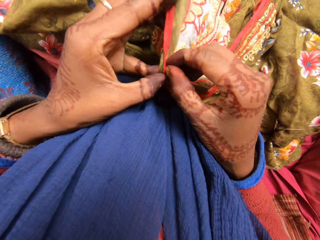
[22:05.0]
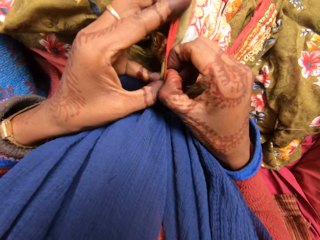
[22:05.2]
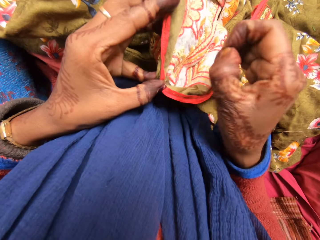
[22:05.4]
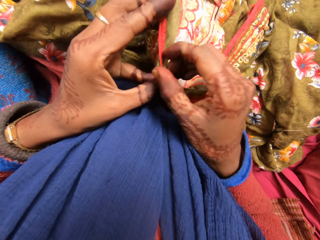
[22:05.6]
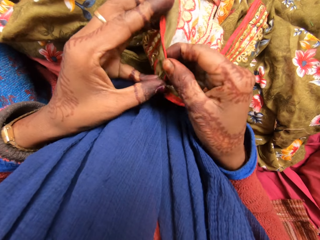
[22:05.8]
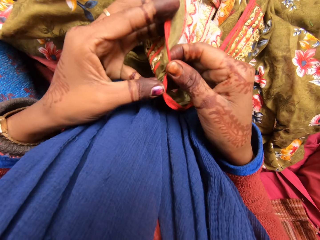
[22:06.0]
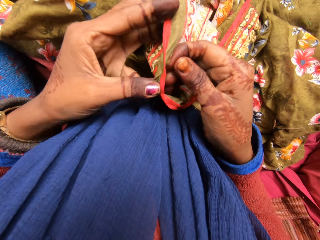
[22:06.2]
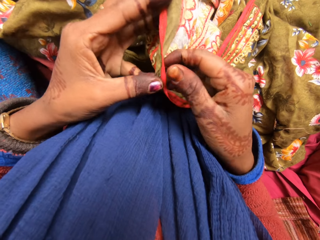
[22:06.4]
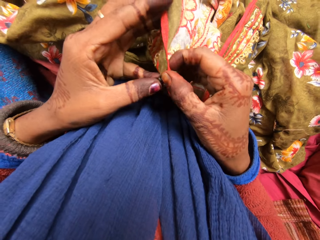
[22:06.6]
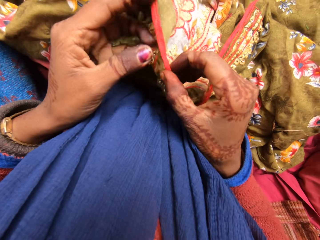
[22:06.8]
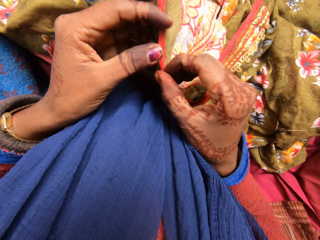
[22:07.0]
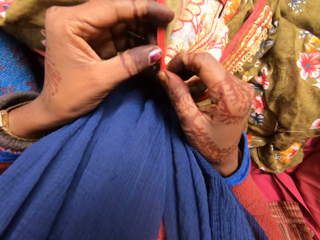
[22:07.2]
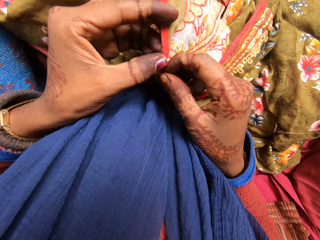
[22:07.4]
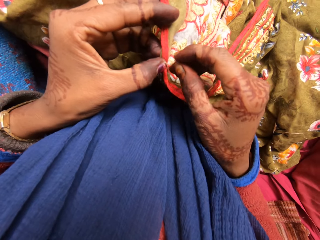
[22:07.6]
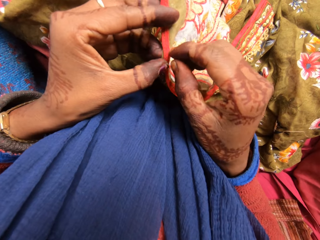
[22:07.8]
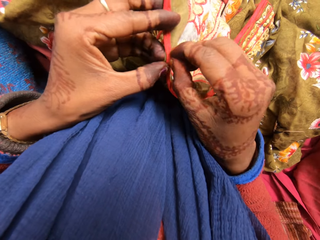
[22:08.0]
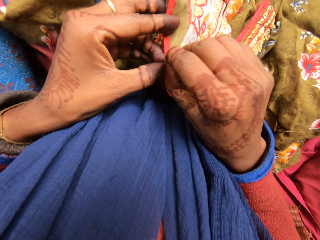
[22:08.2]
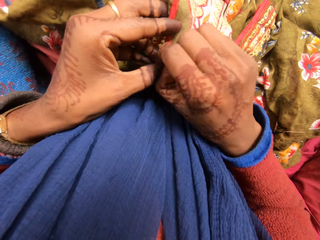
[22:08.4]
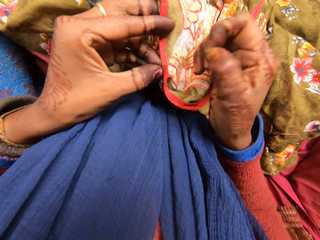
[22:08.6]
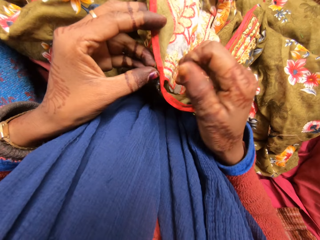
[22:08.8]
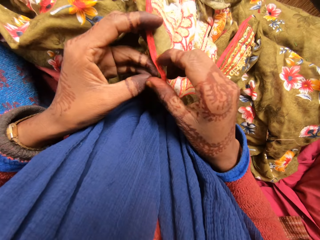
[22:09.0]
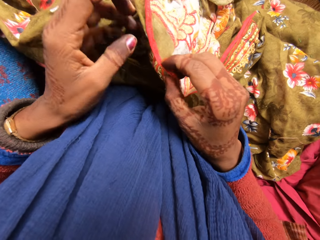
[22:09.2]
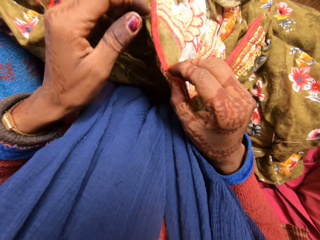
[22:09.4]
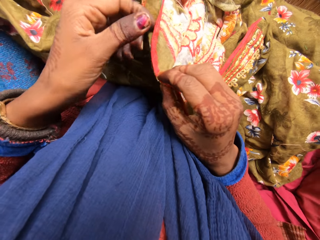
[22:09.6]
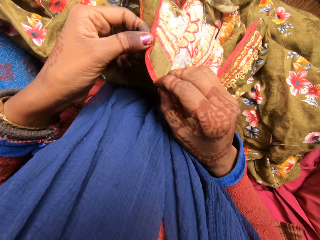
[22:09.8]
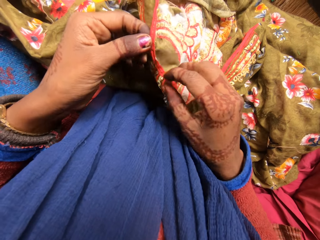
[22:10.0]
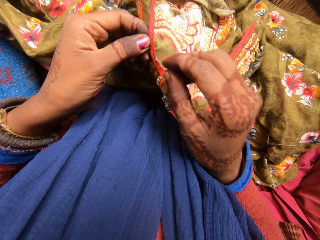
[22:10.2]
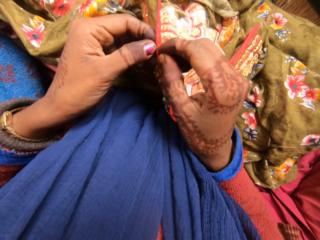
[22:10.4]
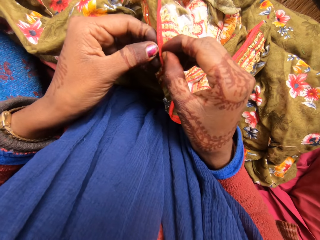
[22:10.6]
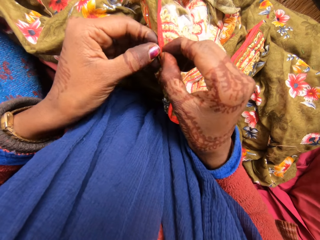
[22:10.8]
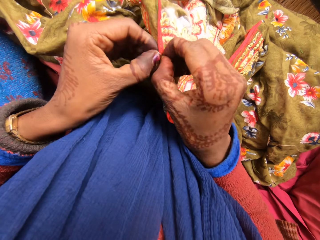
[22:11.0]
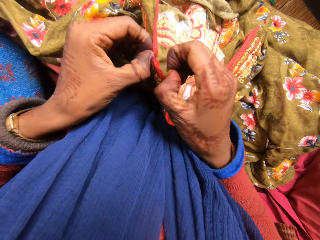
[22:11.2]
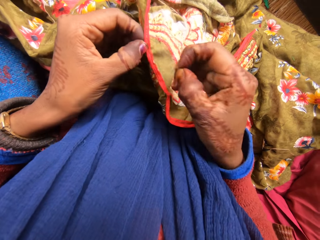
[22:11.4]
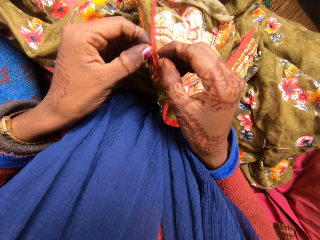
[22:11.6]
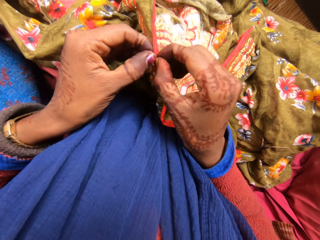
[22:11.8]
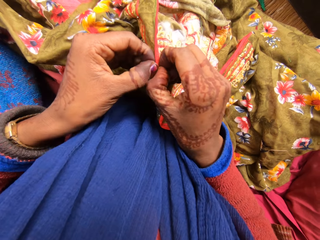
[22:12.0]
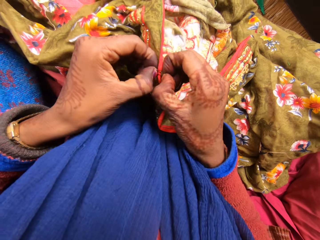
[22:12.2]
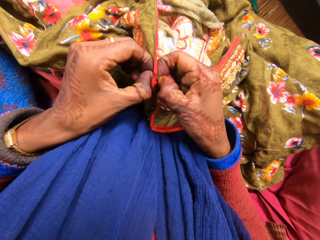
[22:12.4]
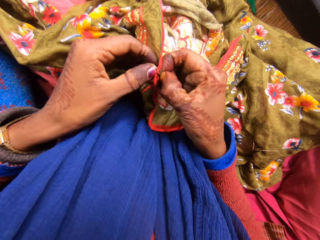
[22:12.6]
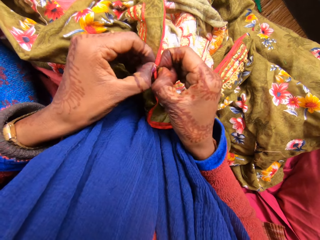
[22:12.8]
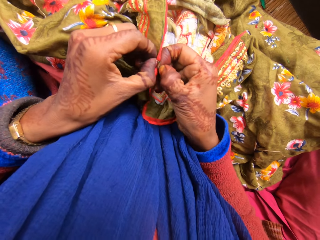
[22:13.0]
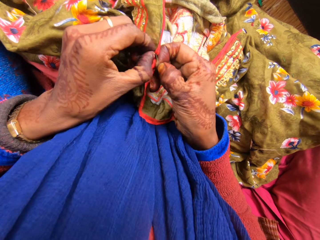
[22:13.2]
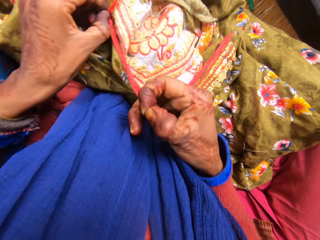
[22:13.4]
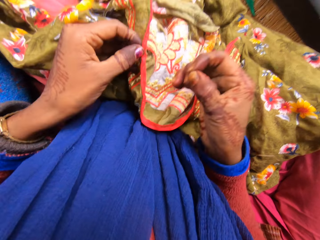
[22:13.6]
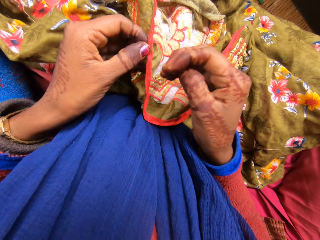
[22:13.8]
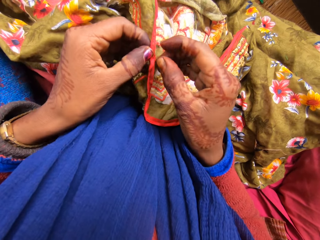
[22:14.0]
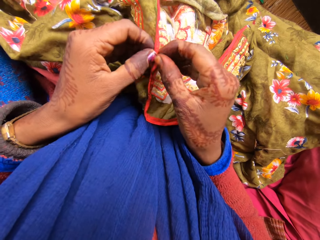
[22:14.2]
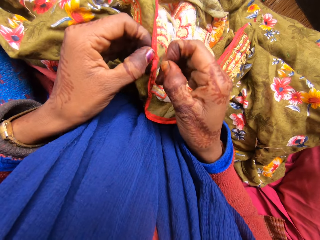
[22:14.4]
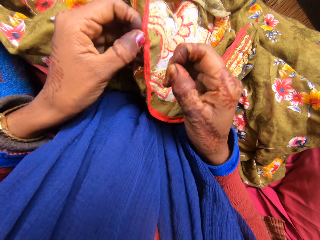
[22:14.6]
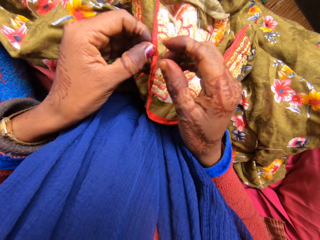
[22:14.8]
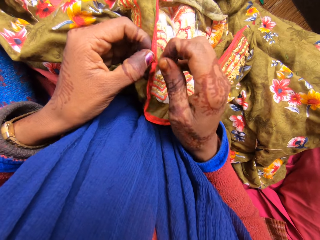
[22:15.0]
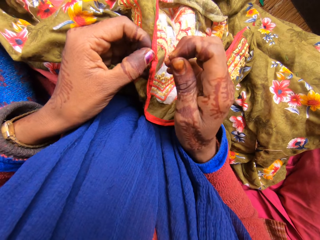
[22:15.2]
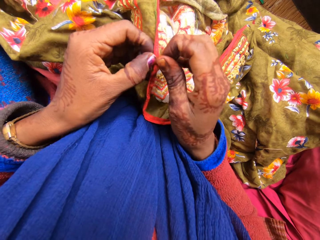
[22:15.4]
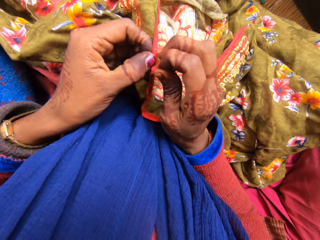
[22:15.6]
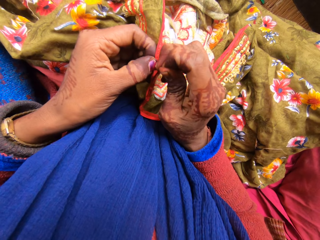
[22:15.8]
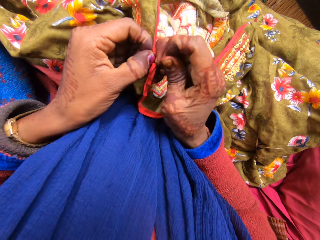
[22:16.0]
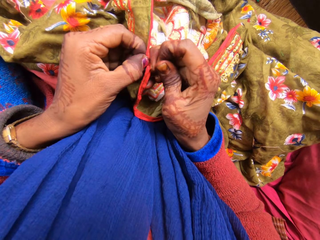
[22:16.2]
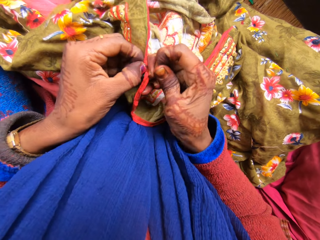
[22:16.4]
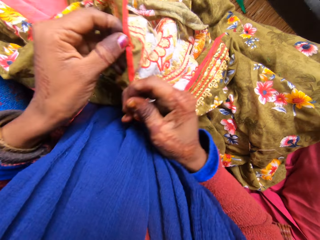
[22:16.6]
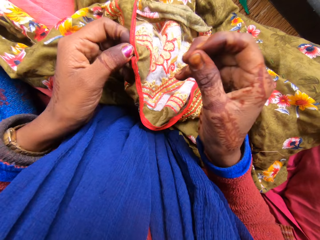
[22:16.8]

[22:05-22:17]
The camera wearer pulls on the thread from the cloth. She moves her left hand forward. She pulls on the thread from the cloth. She talks to a woman. She pulls on the thread with her hand.

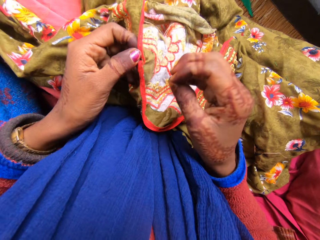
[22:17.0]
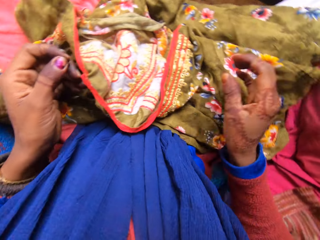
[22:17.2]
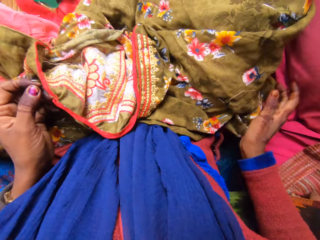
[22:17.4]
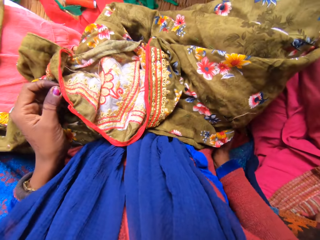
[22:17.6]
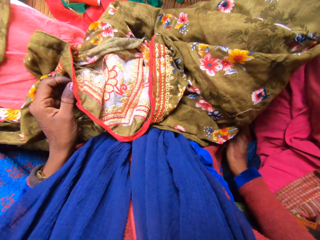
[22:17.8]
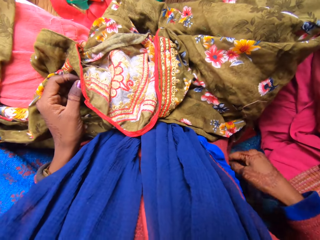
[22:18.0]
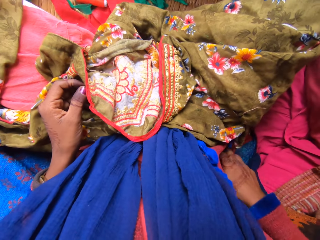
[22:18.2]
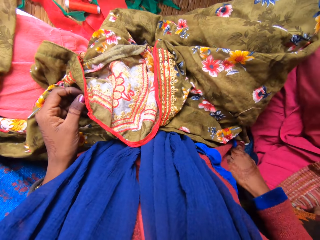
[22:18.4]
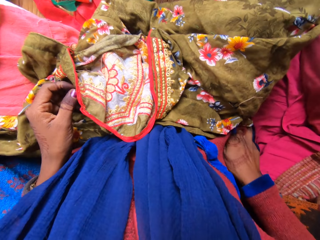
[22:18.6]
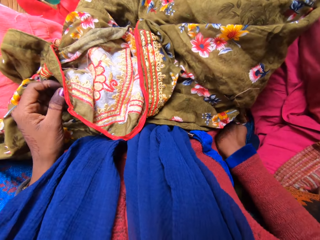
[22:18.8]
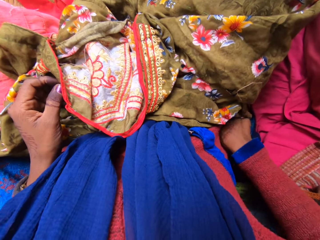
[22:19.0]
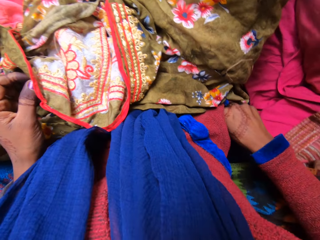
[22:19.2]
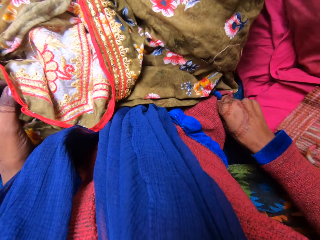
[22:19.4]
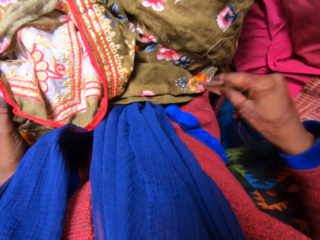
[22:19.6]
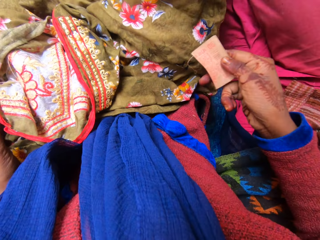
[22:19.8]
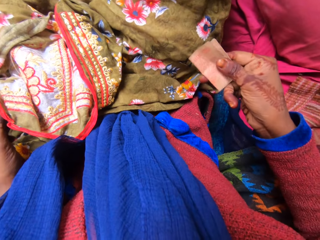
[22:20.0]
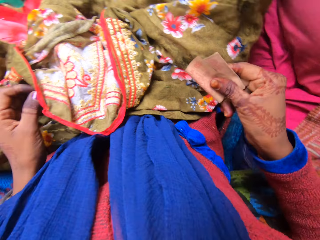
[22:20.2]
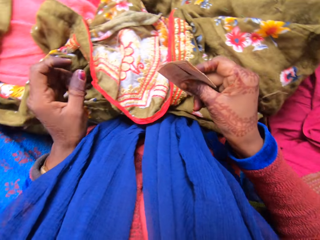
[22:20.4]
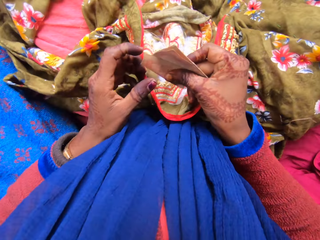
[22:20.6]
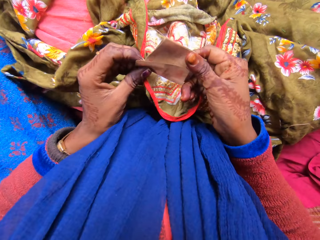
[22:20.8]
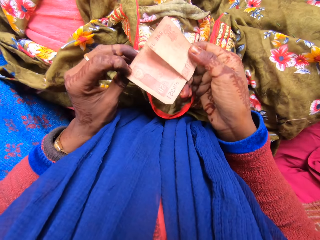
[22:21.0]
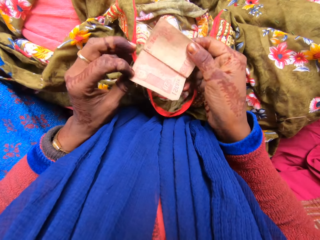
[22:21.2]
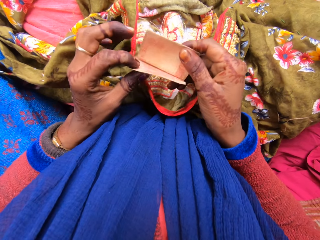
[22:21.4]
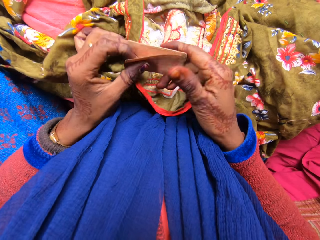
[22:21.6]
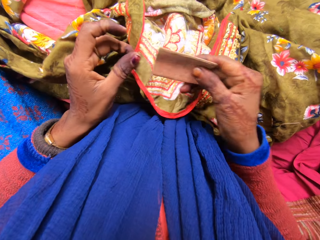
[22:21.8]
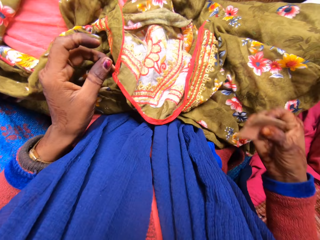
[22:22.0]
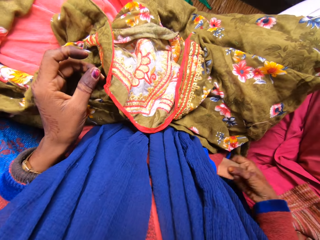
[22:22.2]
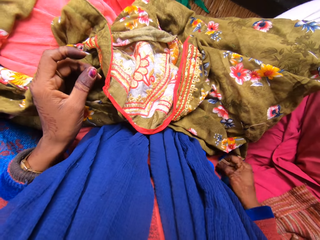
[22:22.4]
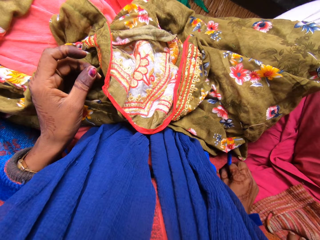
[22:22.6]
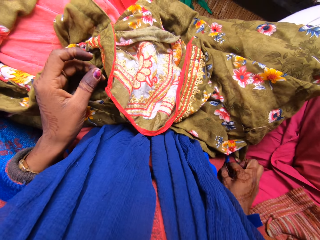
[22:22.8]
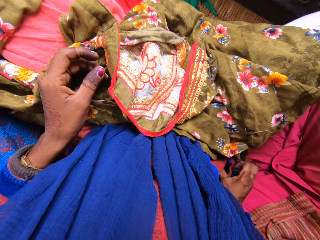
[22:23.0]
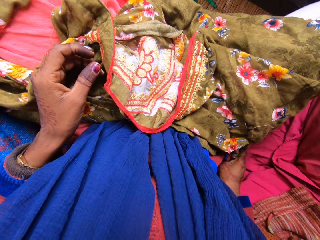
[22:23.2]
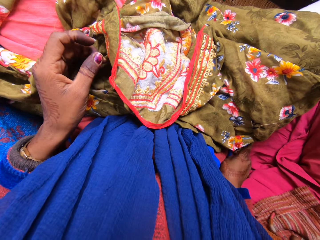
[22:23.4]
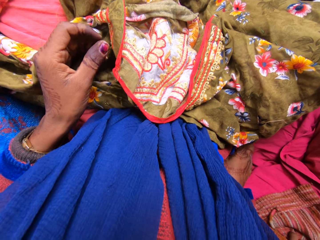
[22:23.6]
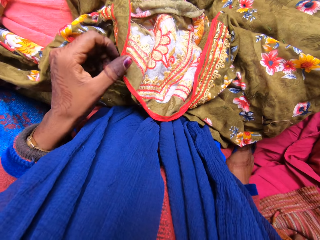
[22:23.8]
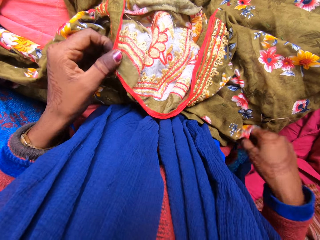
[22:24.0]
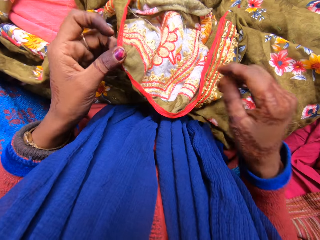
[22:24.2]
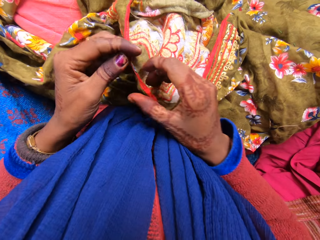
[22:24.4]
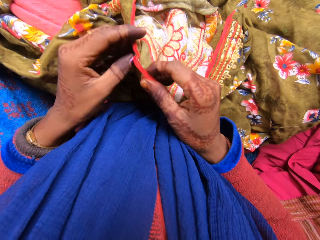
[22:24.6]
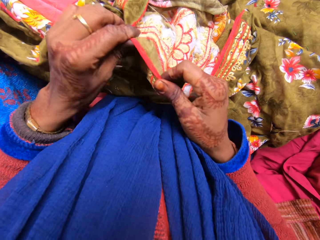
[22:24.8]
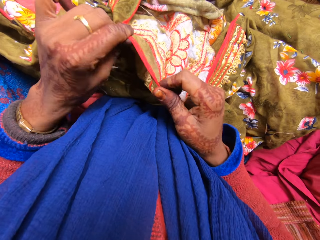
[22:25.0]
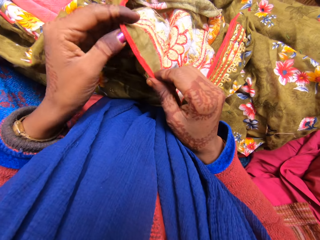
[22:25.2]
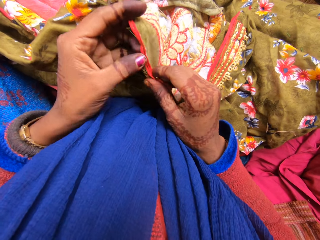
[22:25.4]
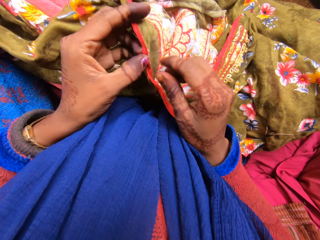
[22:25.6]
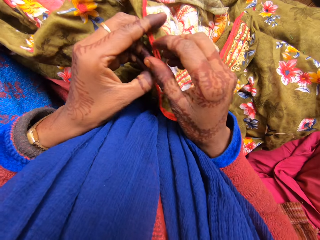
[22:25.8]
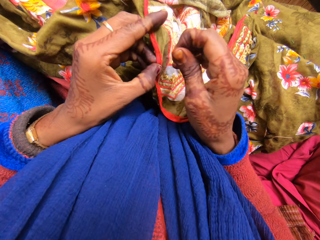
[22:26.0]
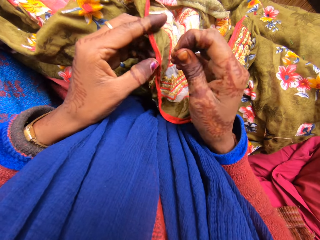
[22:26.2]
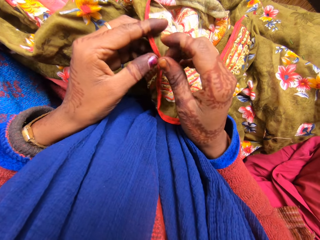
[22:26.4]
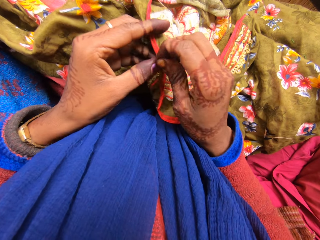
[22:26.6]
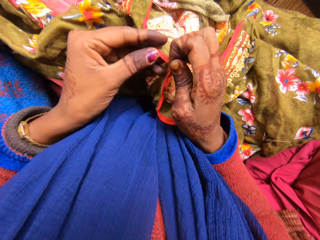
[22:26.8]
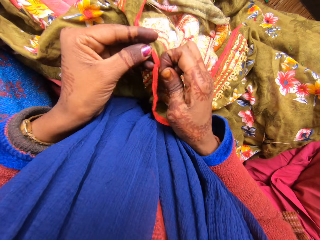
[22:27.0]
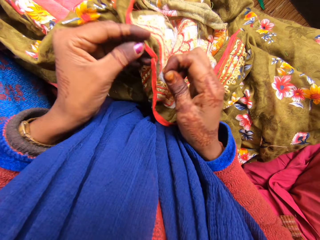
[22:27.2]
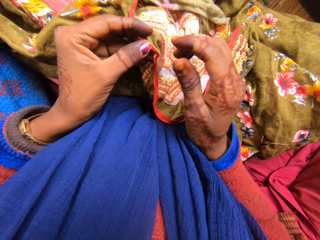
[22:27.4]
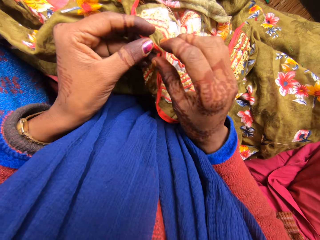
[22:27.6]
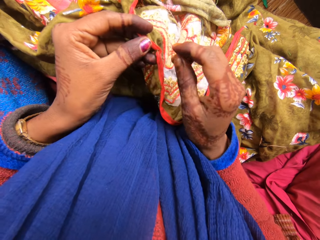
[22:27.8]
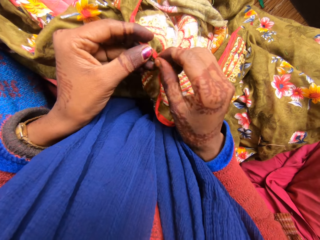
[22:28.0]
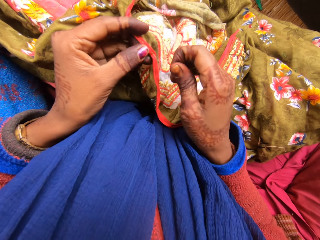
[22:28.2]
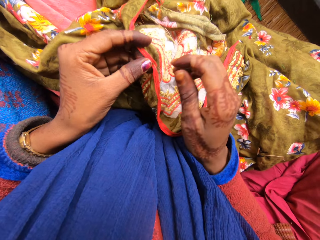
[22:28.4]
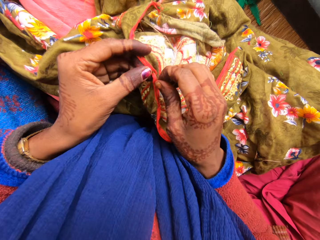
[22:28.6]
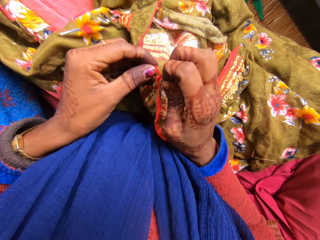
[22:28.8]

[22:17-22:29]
The camera wearer drops the dress on her leg. She throws the thread away. She holds the pocket with her hand. She talks to a woman. She inserts her hand in the pocket. She brings out money from the right pocket with her right hand. She stares at the money. She unfolds the money with her finger. She moves her other hand towards the money. She holds the money with both her hands. She places the money on her other hand. She moves her hand towards her pocket. She puts the money back in the right pocket with her right hand. She moves her hand towards the cloth. She picks up the dress with her left hand. She holds the cloth with both her hands. She loosens stitches of the dress with both hands. She stares at the cloth. She pulls on the thread with her hand. The woman talks to the camera wearer.
